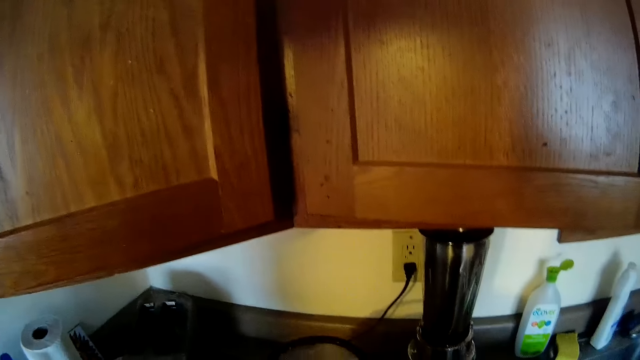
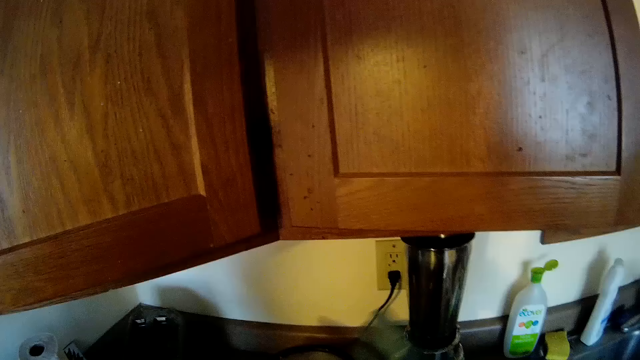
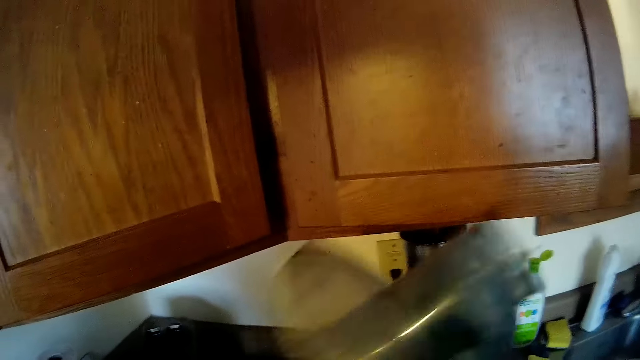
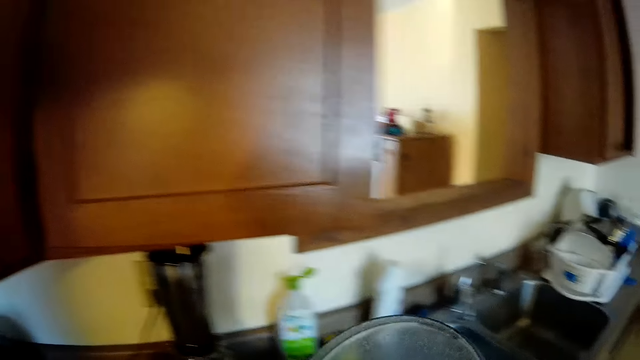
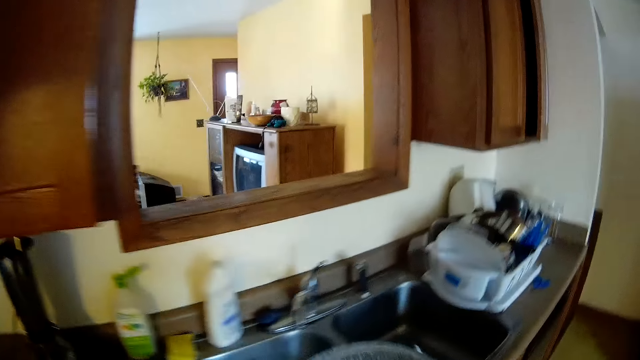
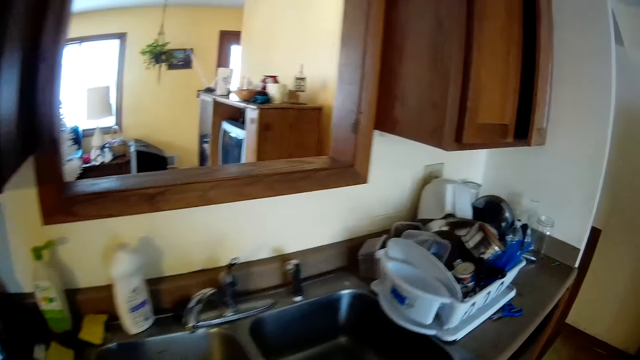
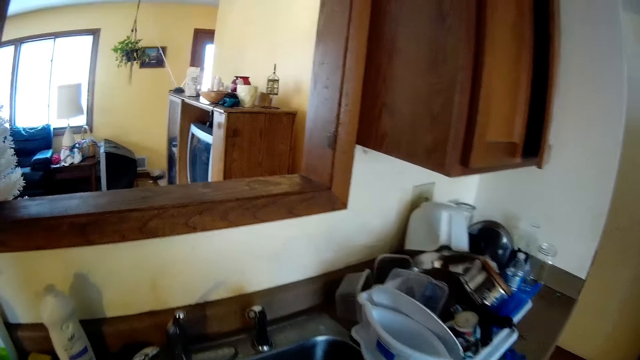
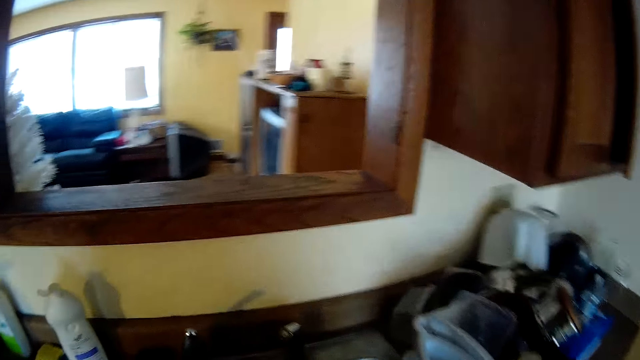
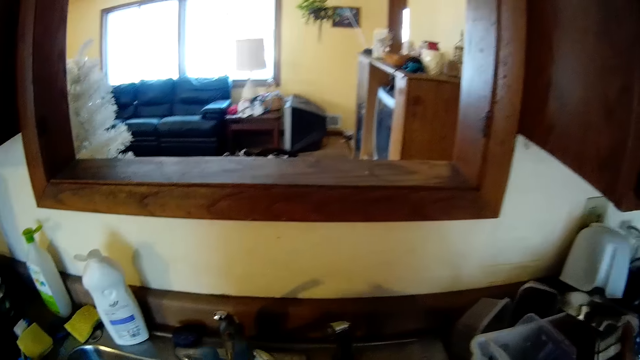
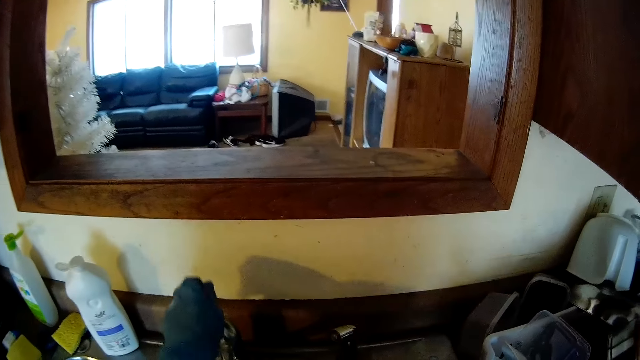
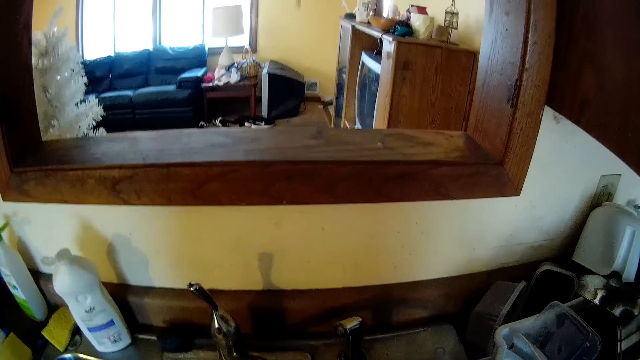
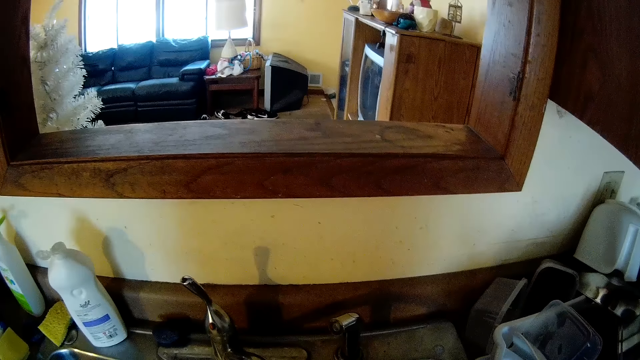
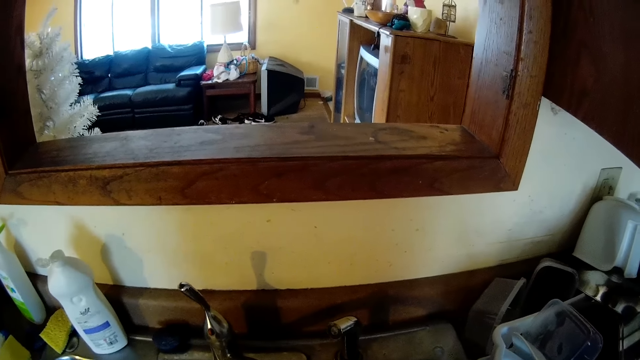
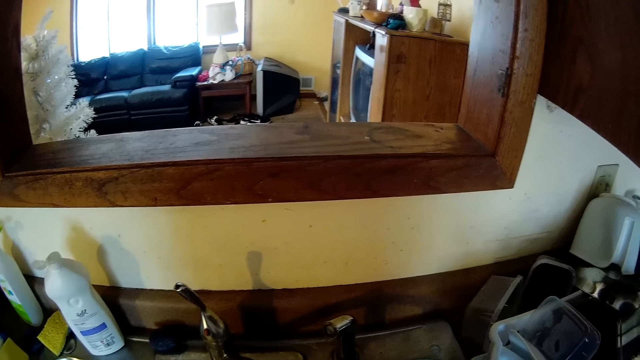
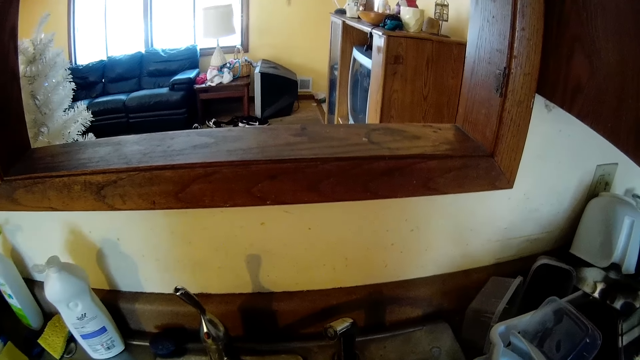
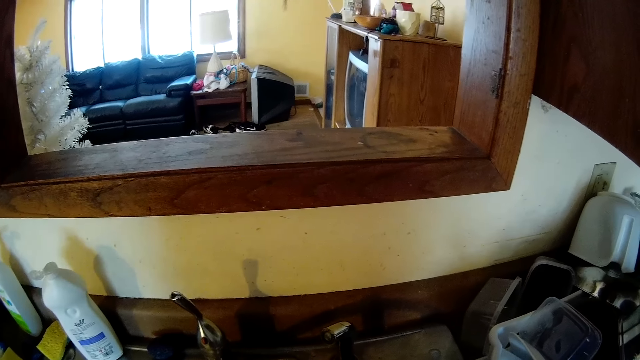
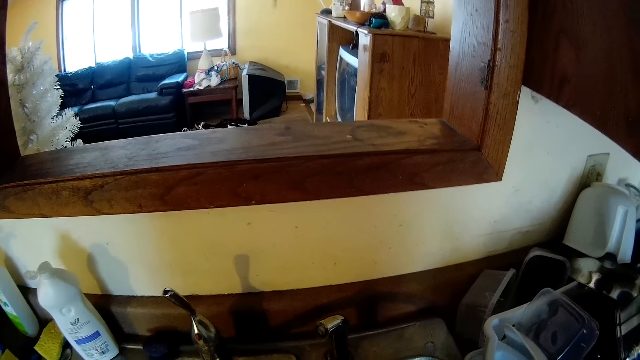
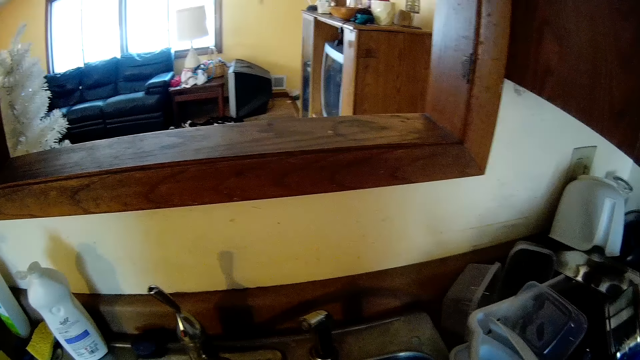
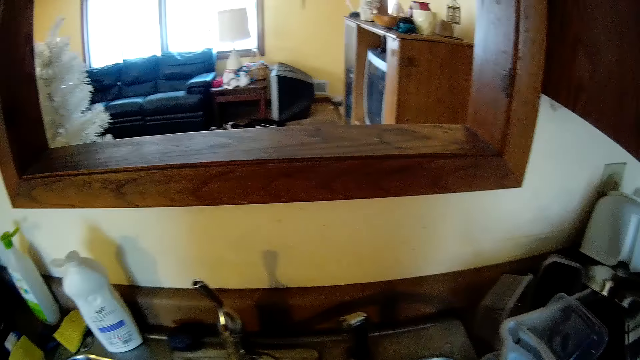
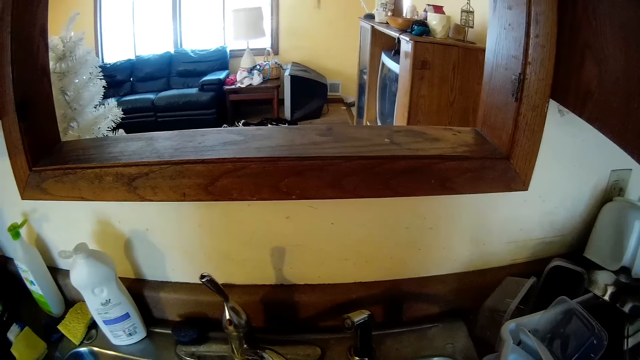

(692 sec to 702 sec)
The camera wearer carries an electric mixer with his right hand. He picks up the top part of a blender. He walks towards the sink. He opens the tap with his left hand. He stands at the sink.

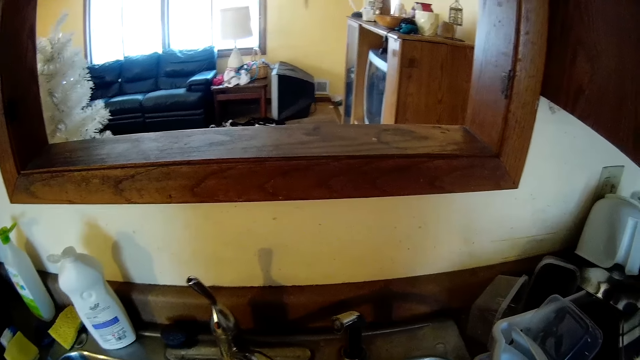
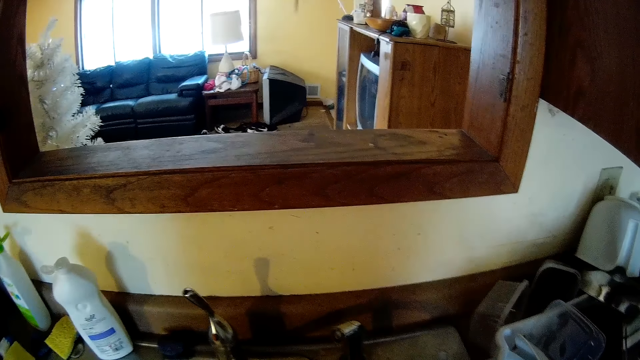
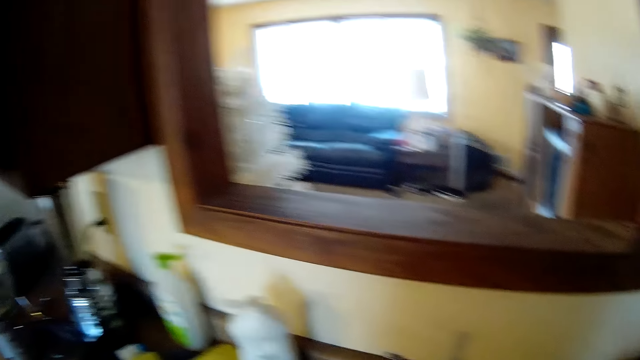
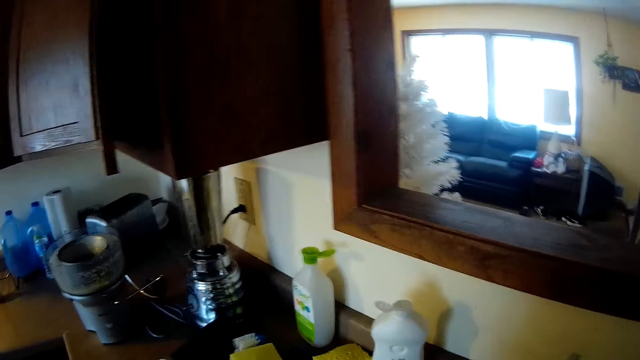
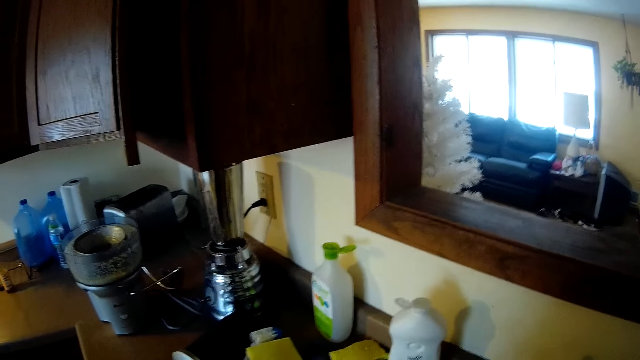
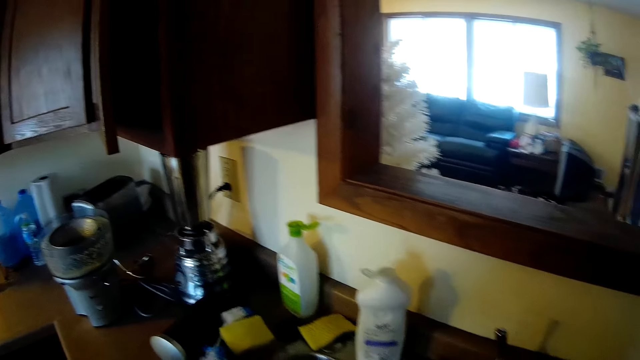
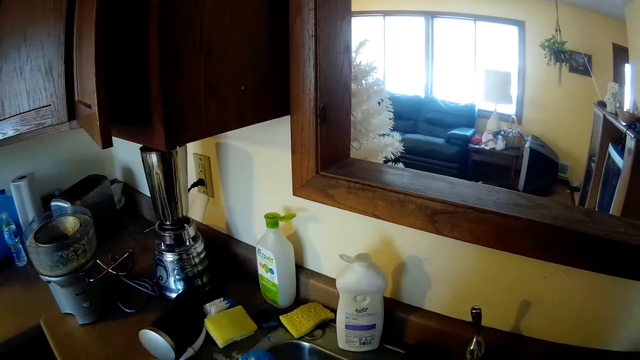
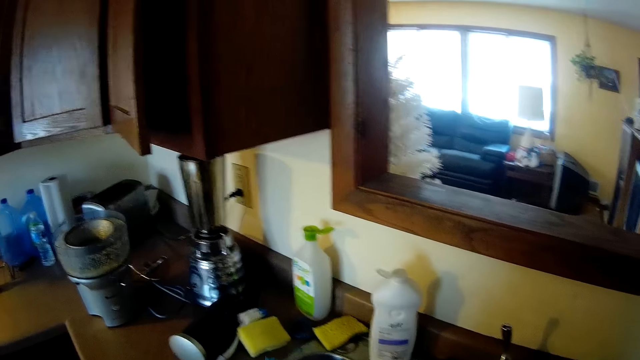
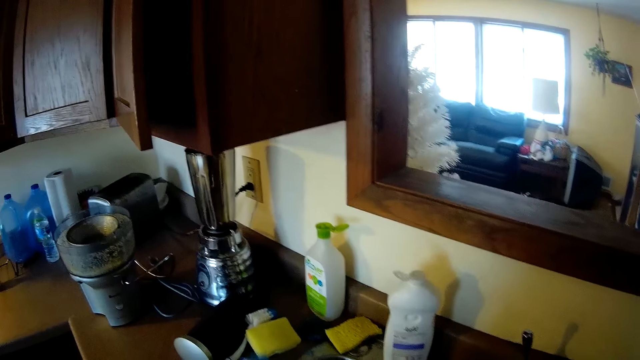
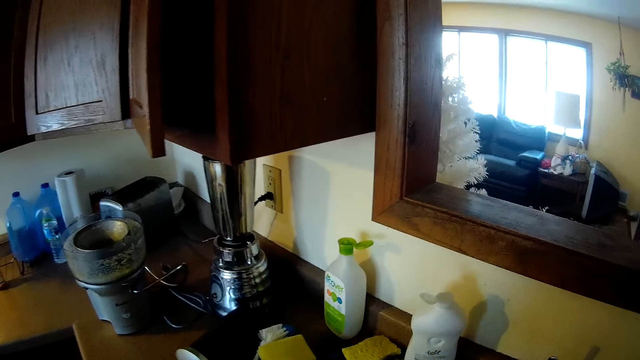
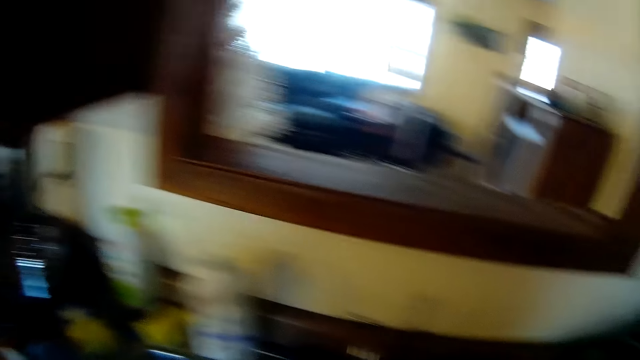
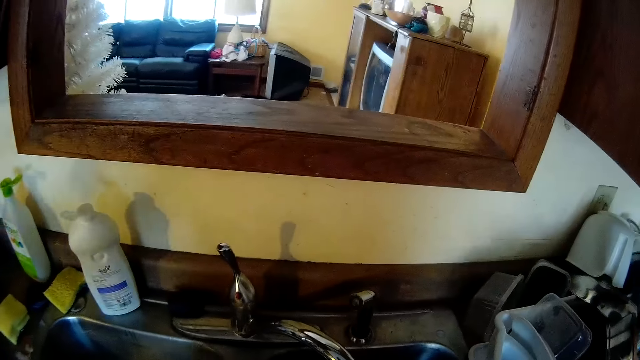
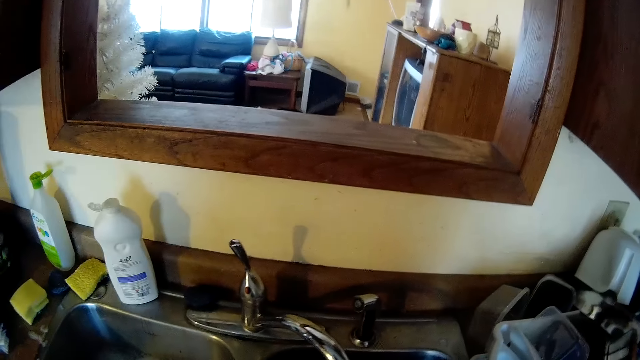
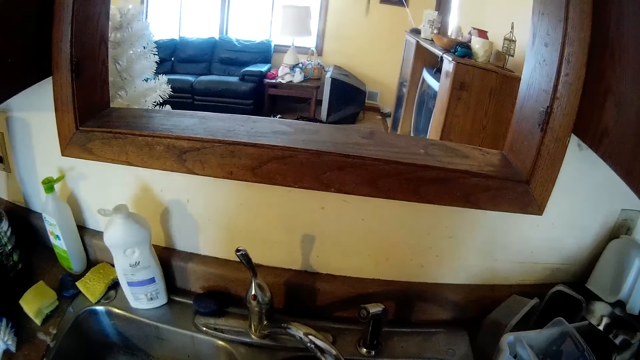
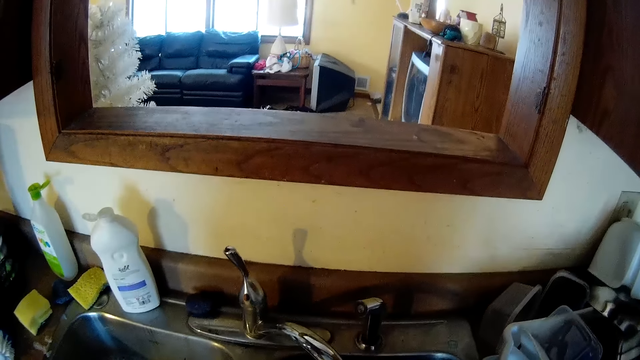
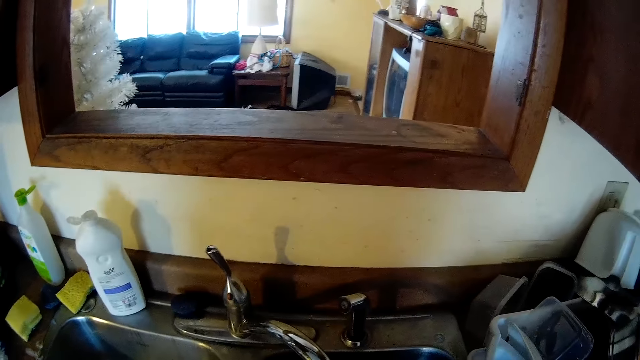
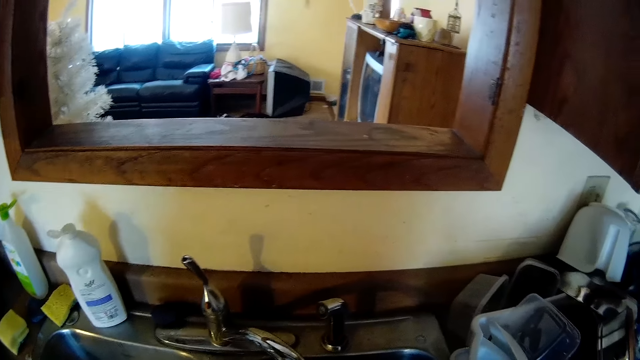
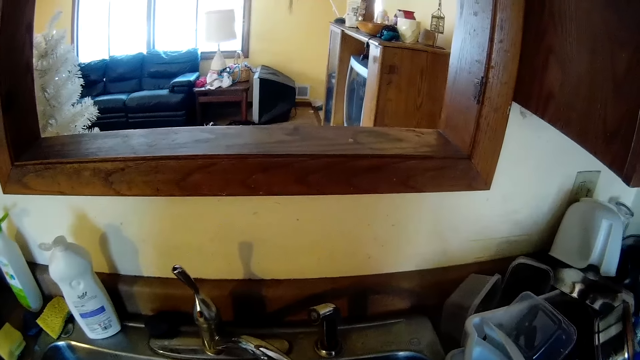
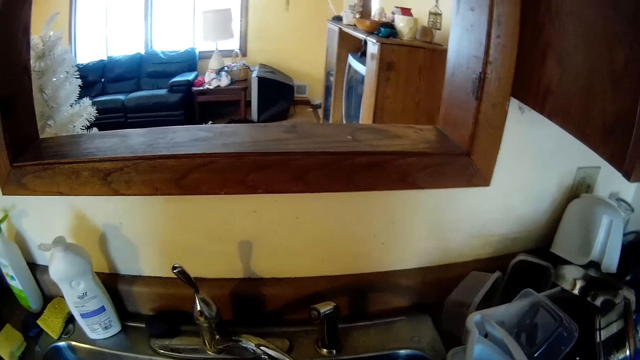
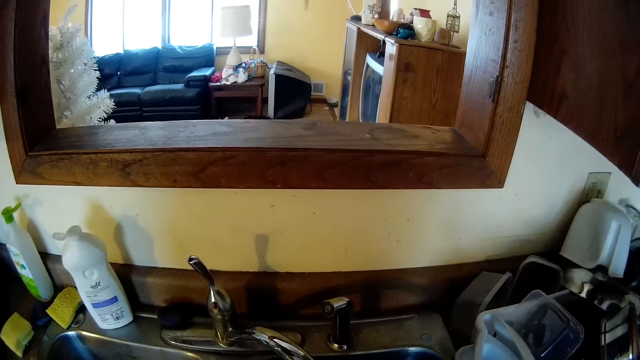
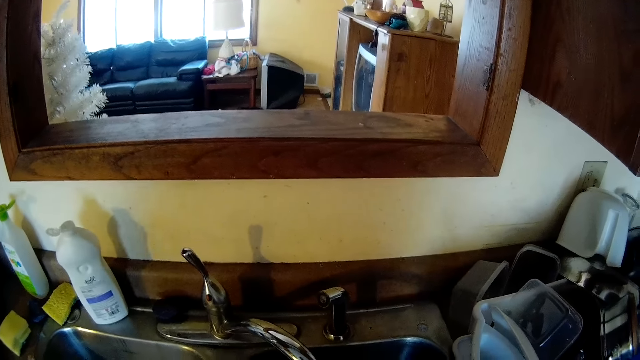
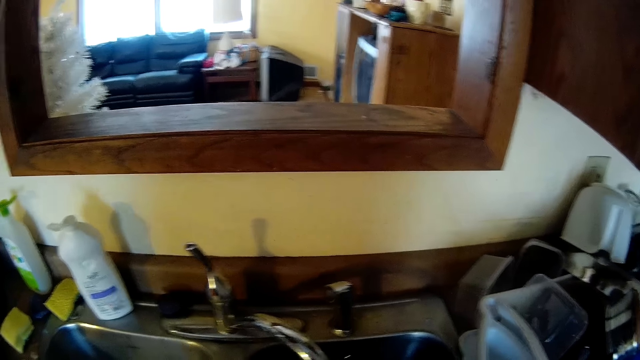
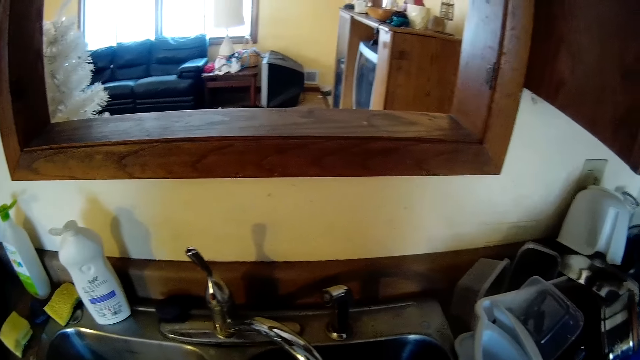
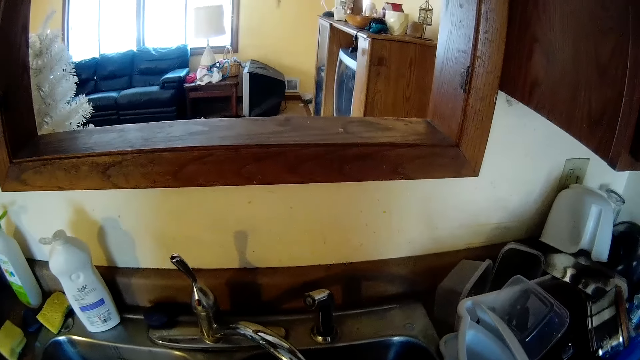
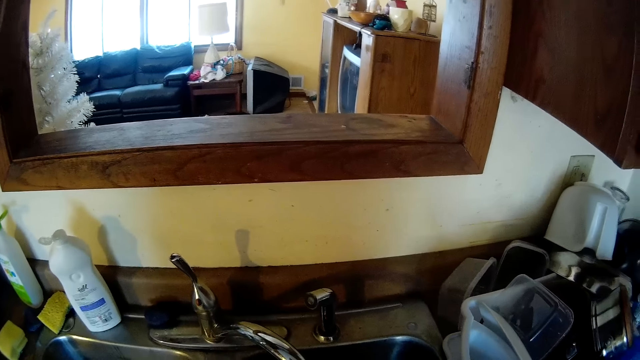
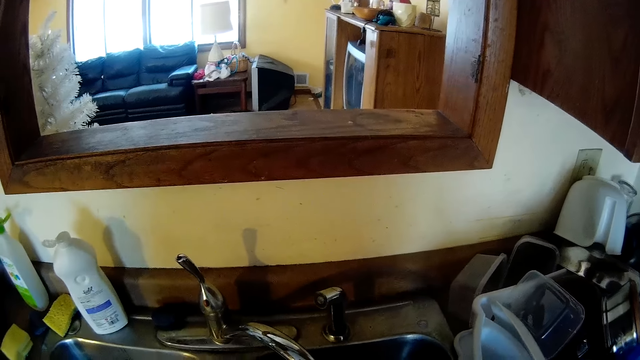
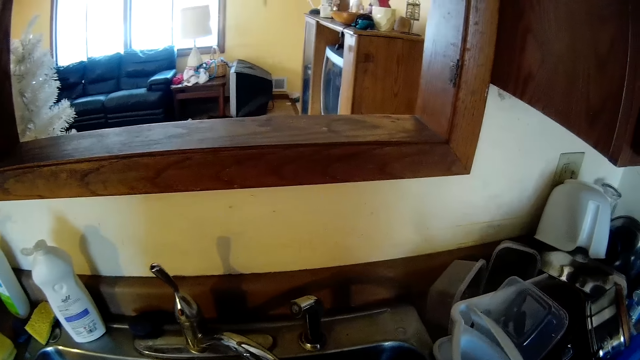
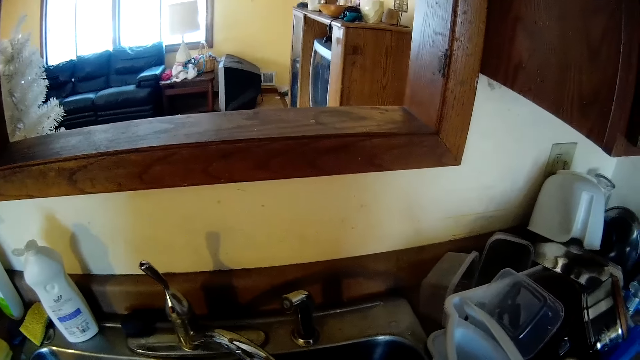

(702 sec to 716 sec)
The camera wearer looks around. He picks up a brush or bottle at the counter with his left hand. He stands at the sink.
